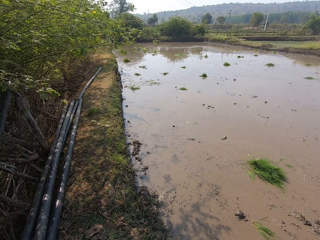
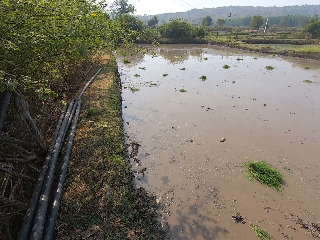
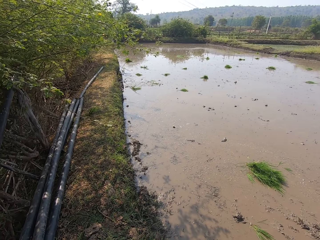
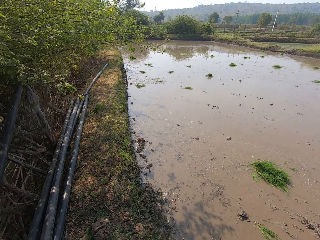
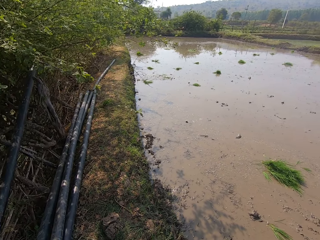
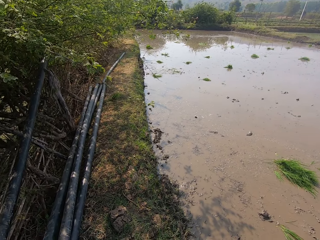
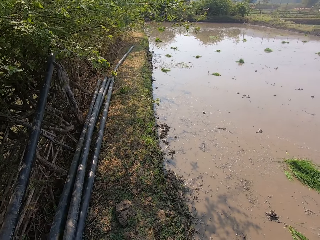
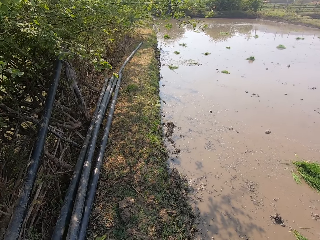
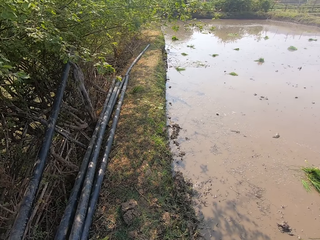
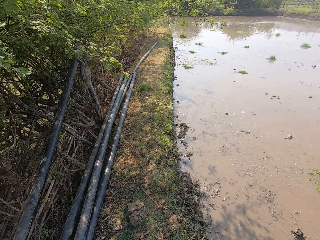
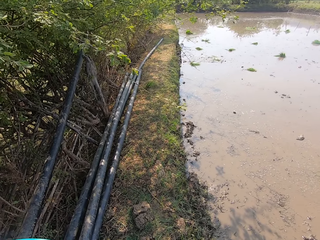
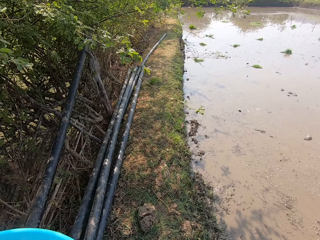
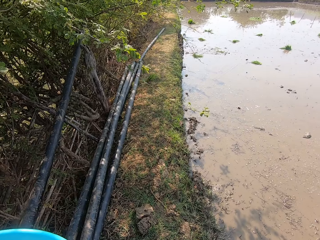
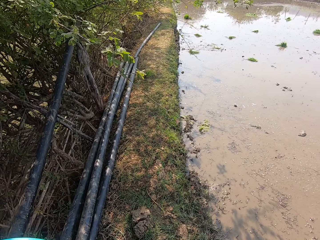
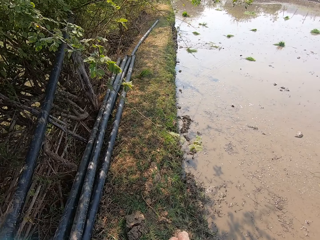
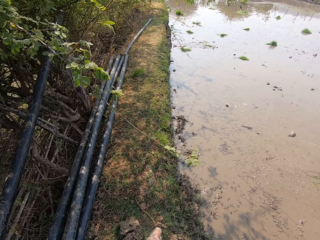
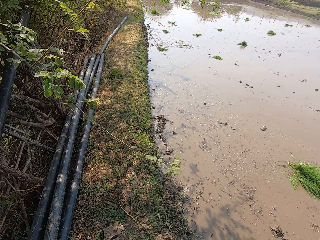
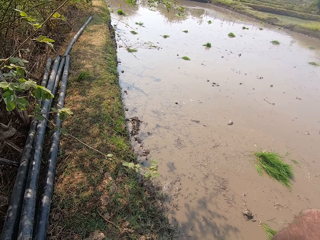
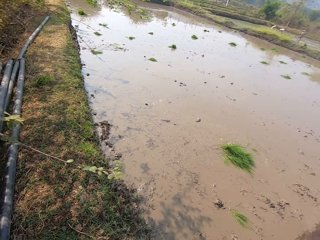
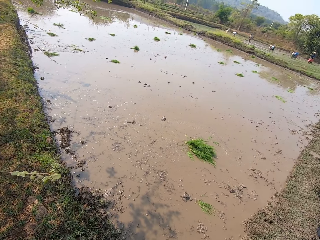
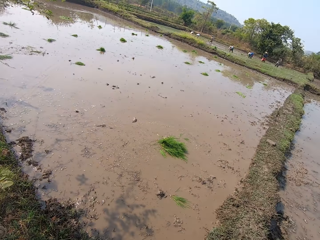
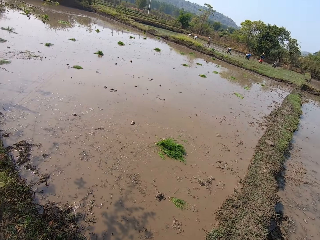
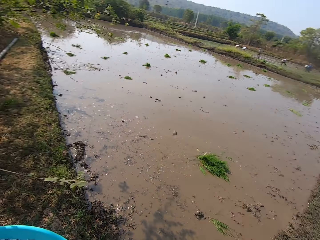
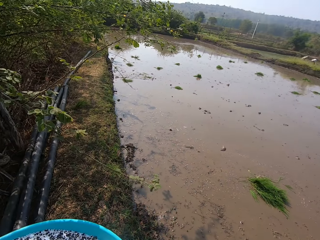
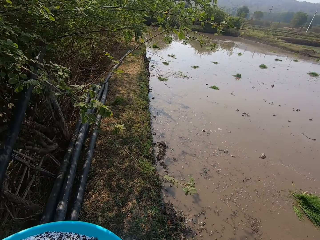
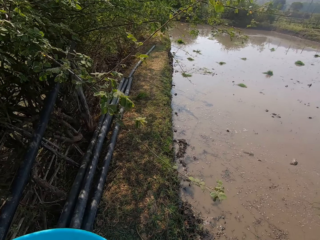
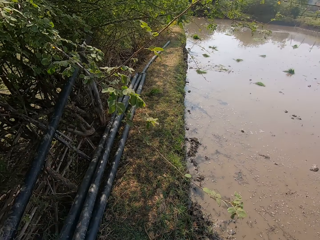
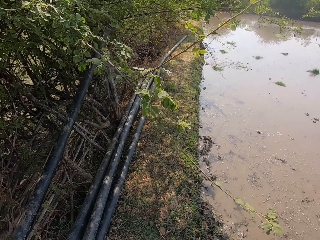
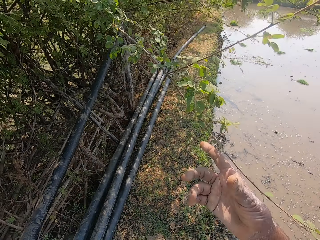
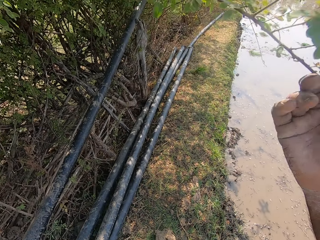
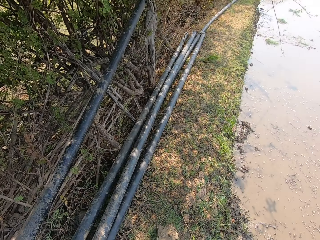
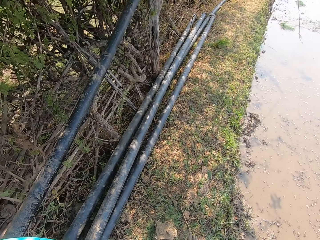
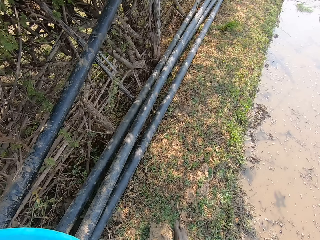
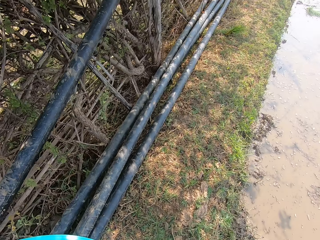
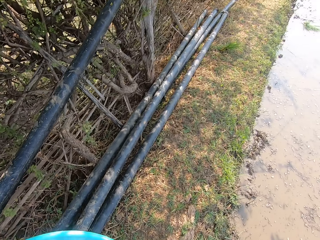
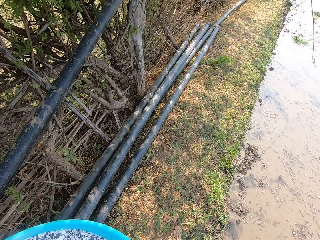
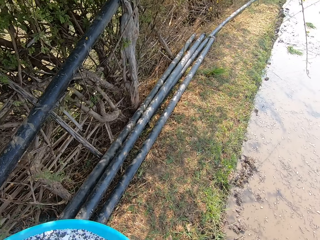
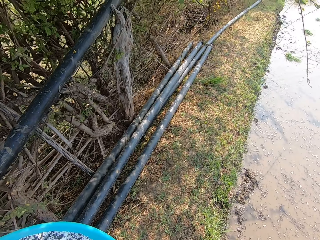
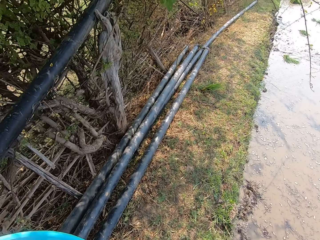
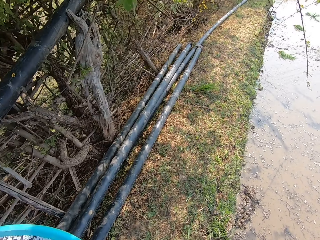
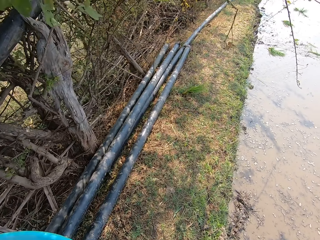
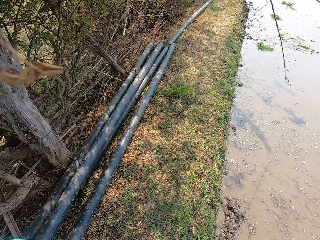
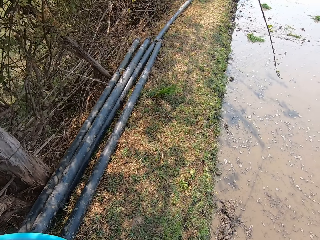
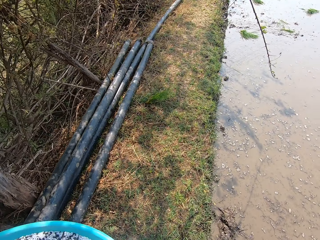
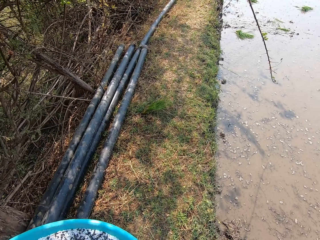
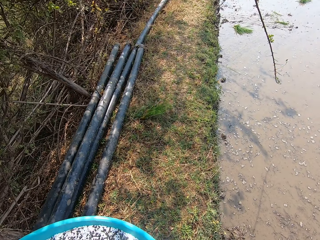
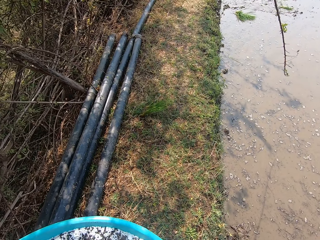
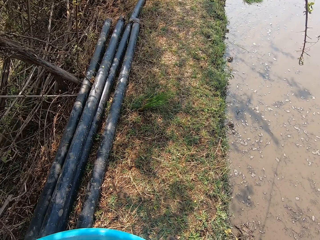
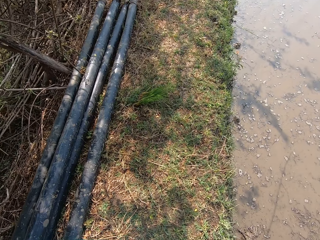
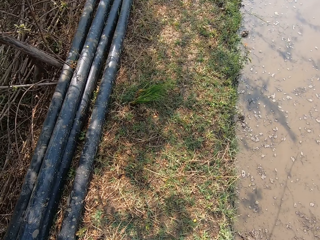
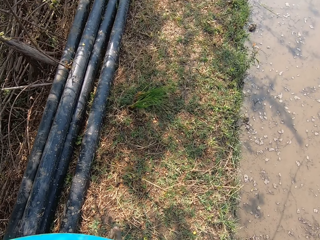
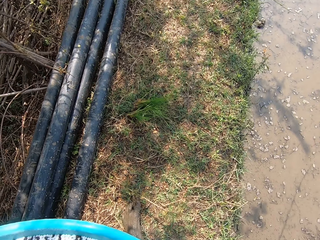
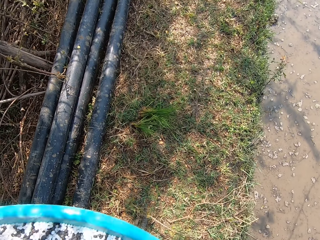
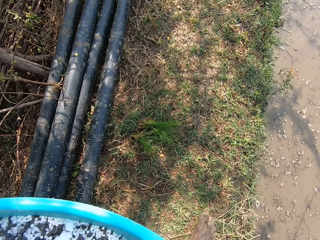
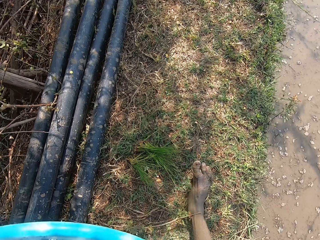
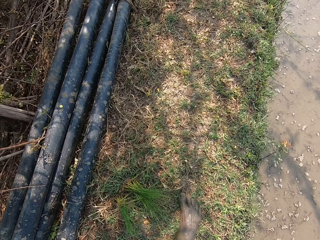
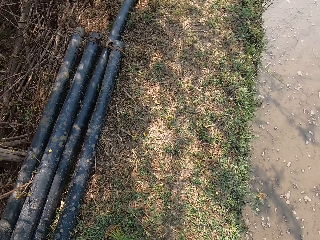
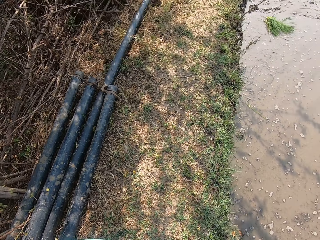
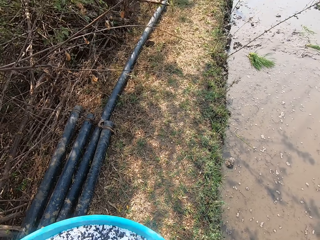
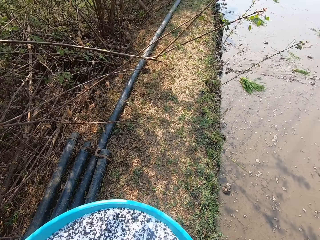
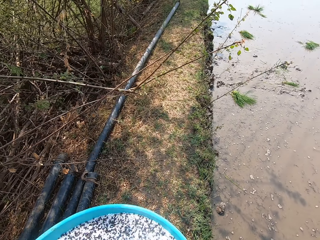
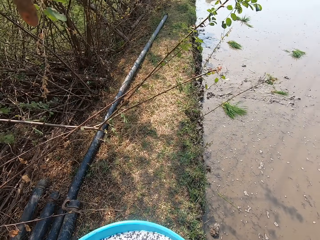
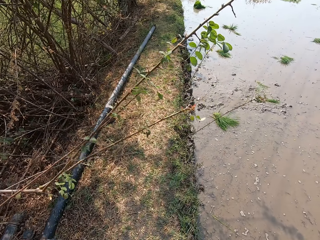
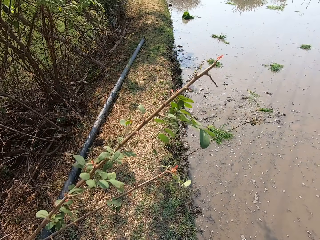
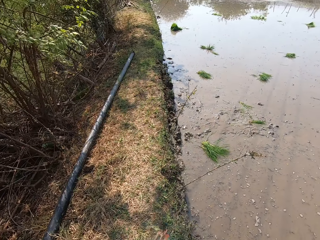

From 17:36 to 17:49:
The camera wearer moves a tree branch. They walk on the pathway.

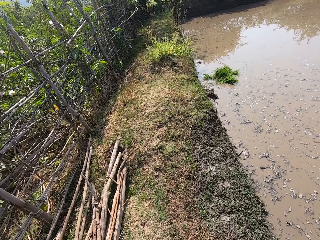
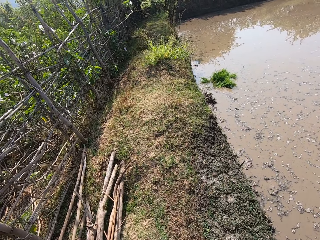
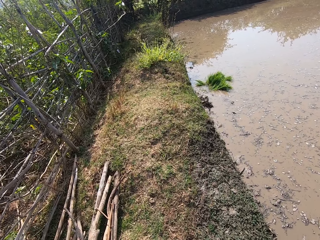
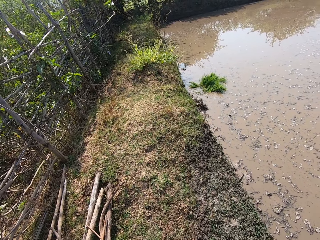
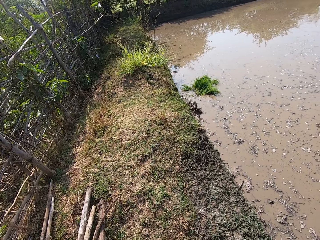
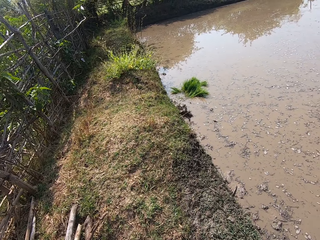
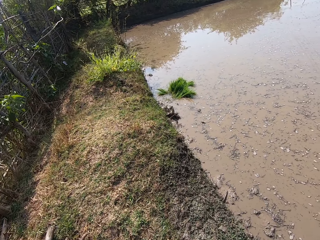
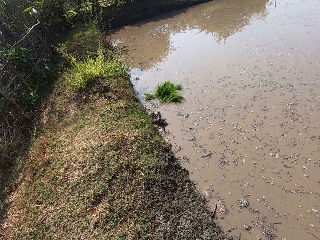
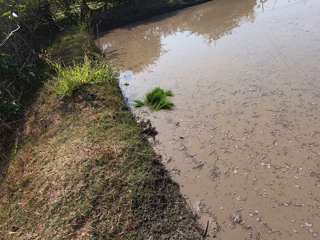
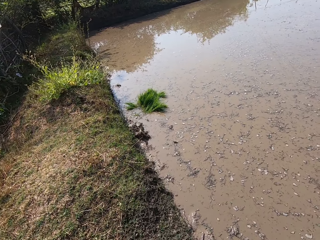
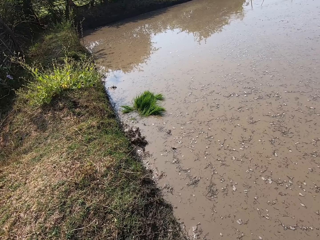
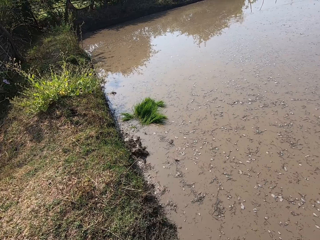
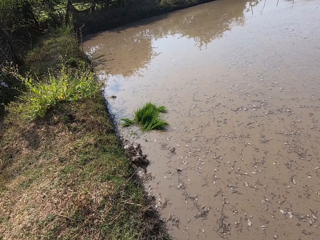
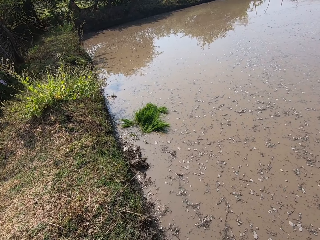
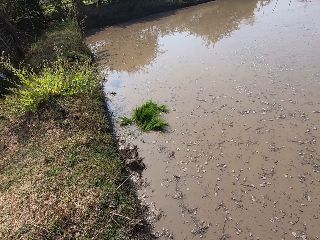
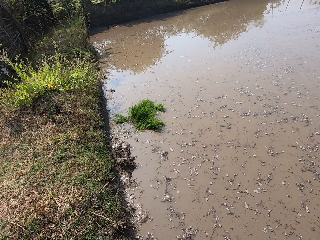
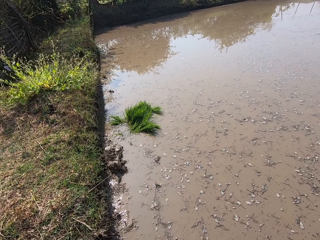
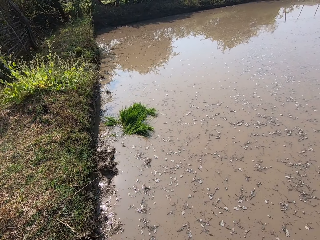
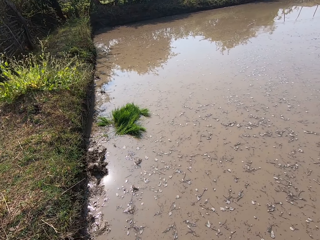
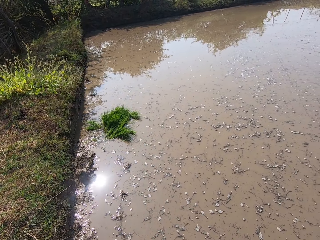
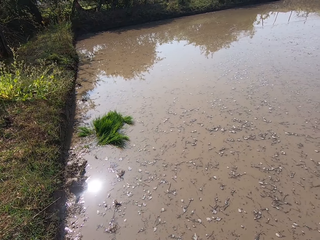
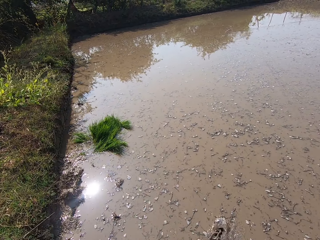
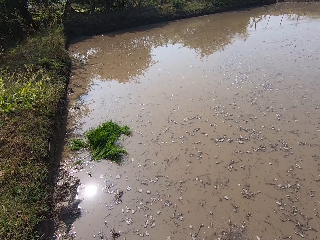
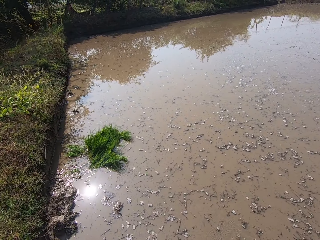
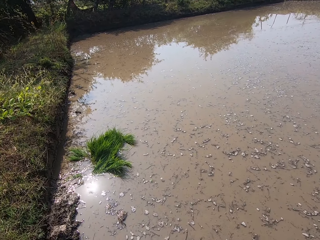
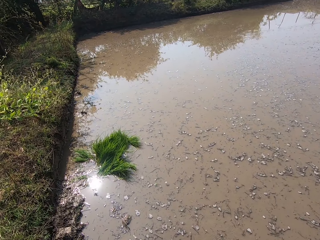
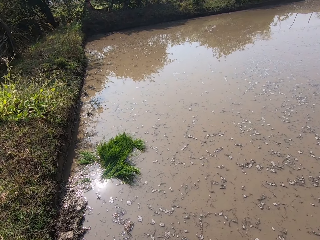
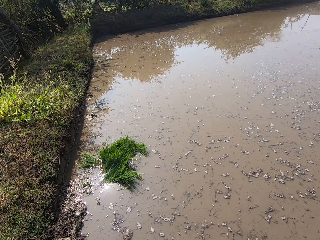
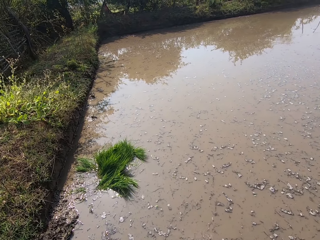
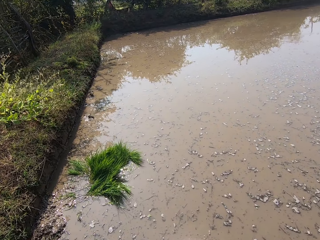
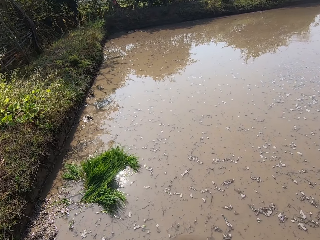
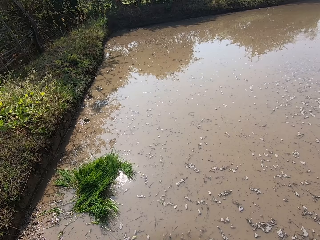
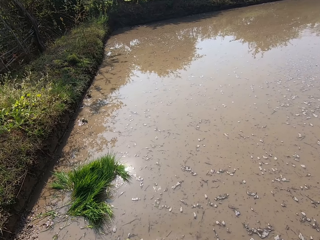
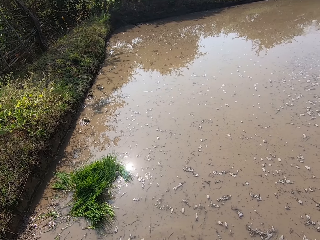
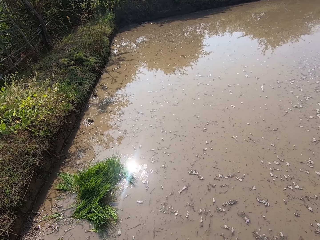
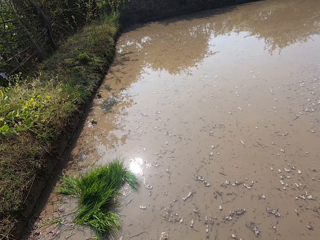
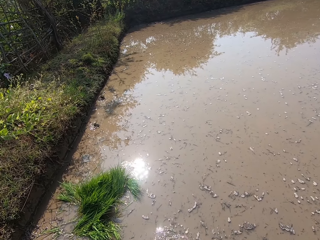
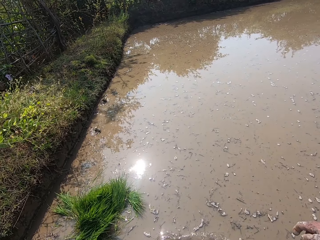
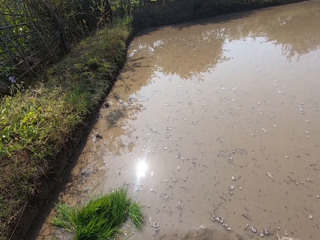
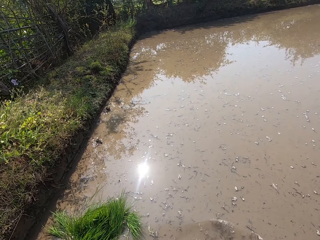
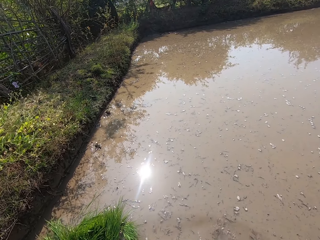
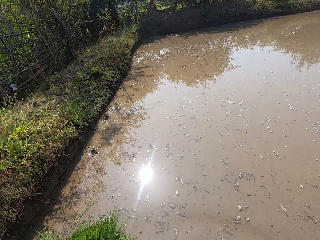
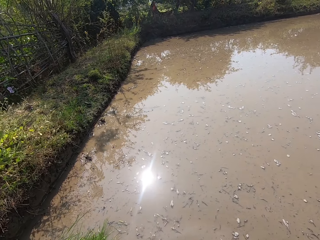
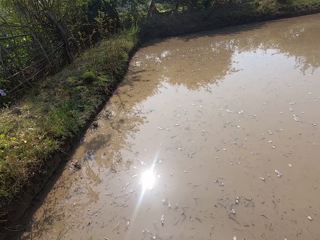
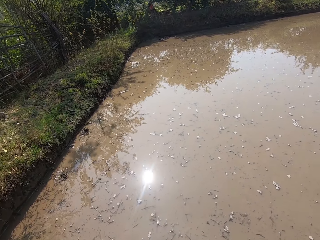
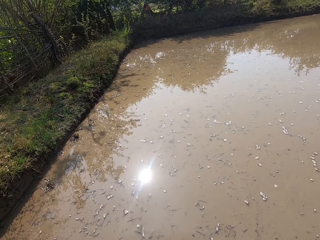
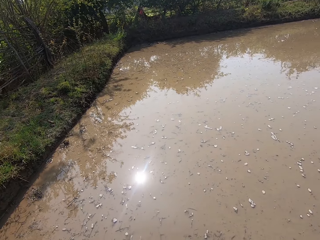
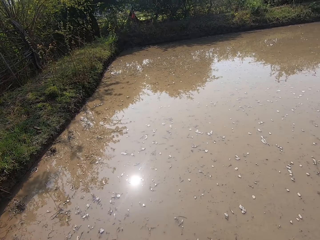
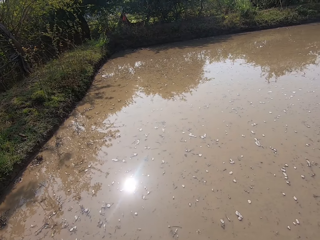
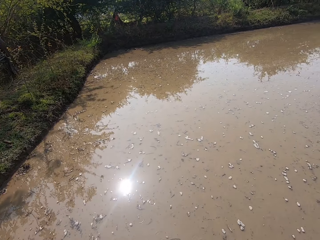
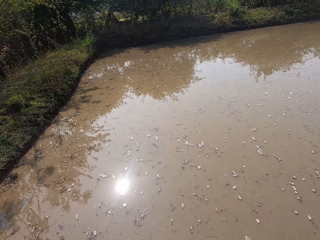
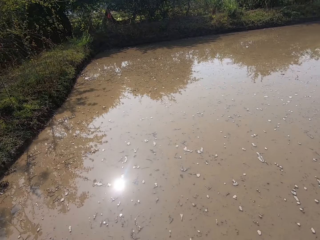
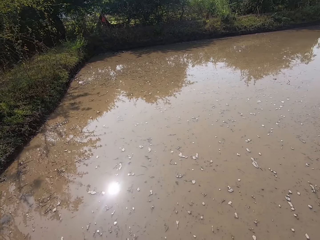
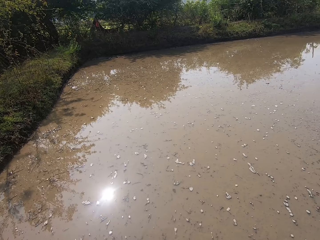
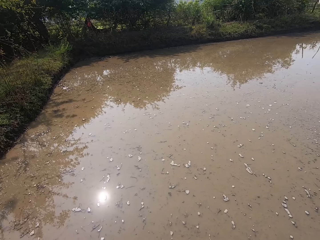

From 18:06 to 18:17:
The camera wearer walks on the rice field.
